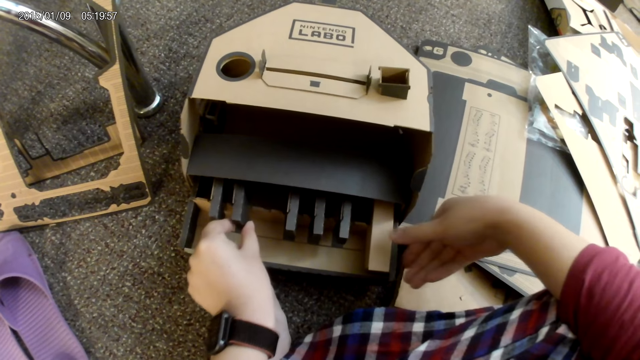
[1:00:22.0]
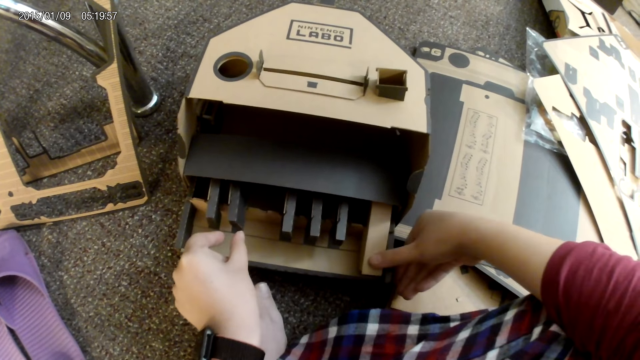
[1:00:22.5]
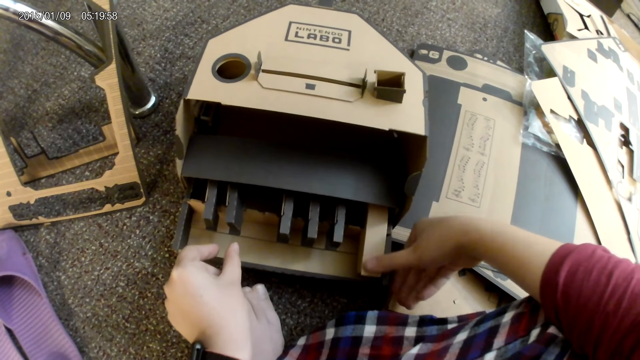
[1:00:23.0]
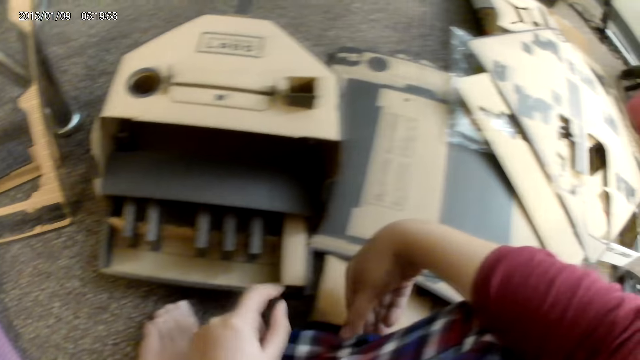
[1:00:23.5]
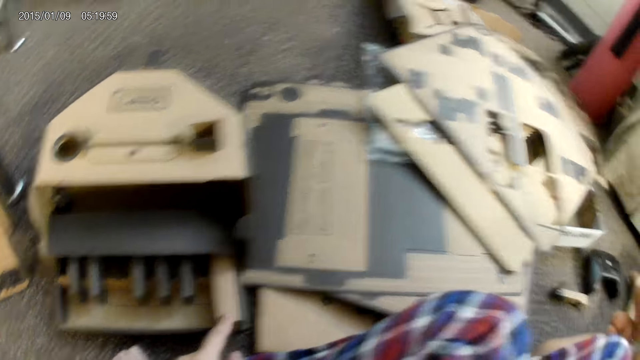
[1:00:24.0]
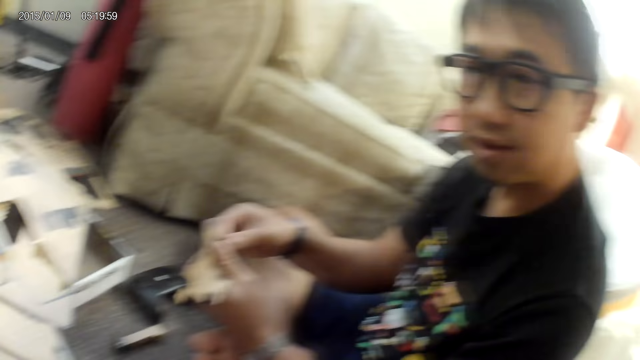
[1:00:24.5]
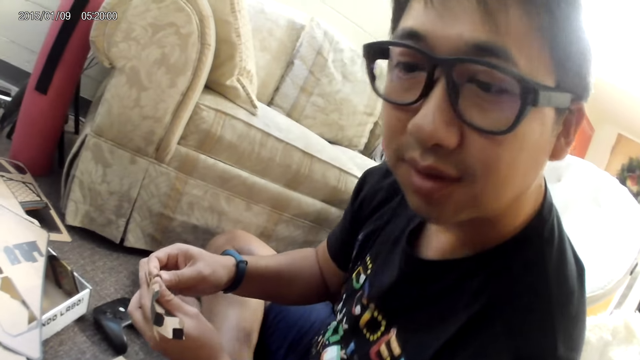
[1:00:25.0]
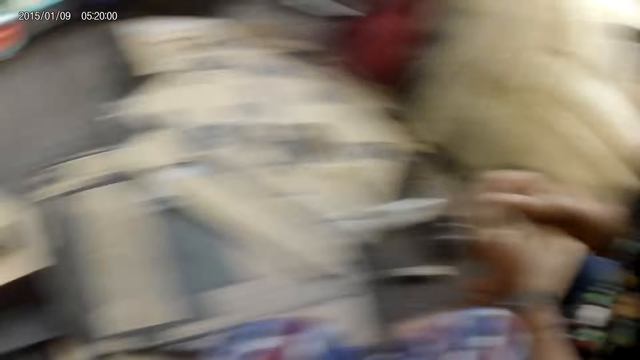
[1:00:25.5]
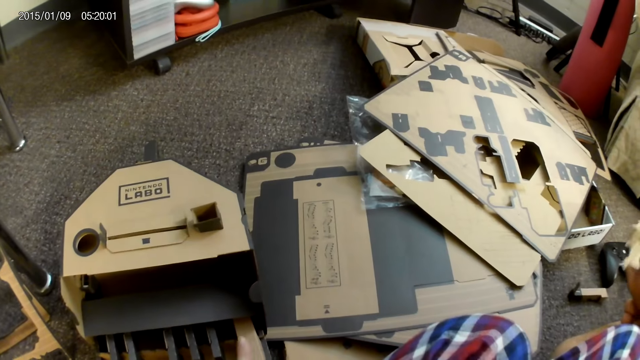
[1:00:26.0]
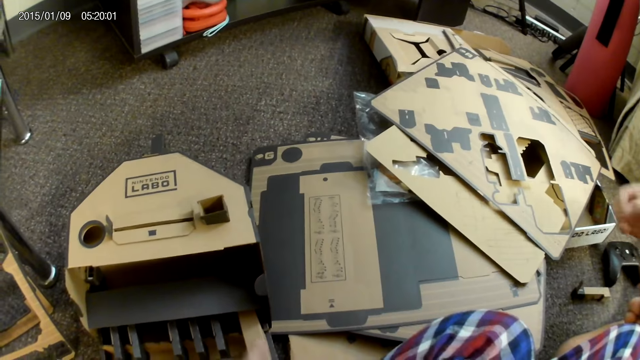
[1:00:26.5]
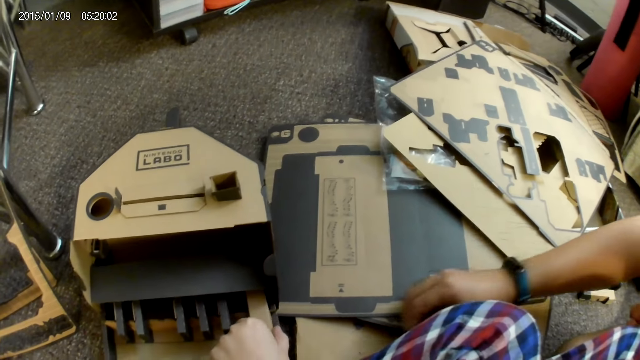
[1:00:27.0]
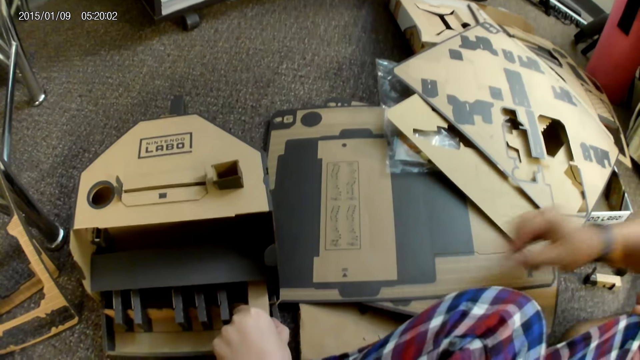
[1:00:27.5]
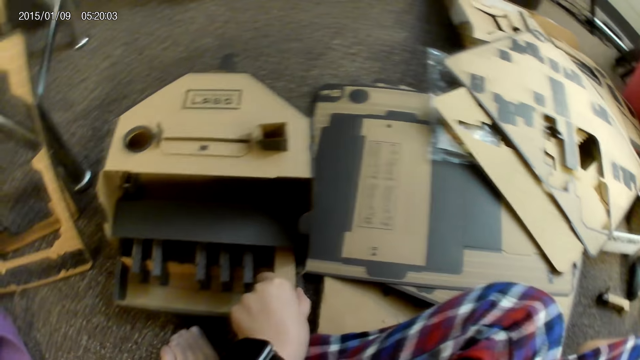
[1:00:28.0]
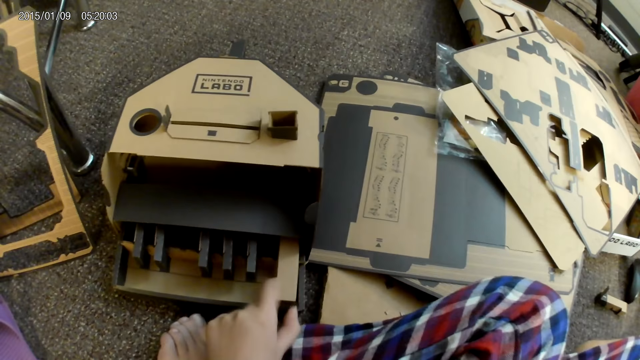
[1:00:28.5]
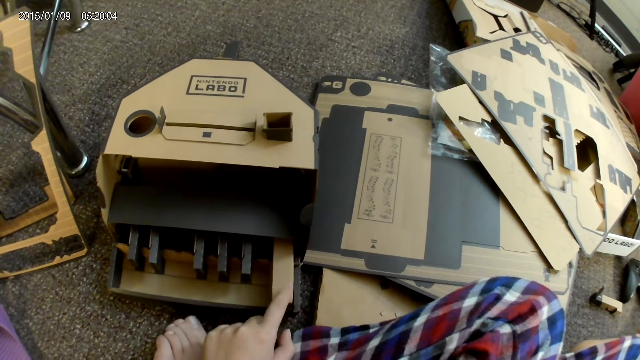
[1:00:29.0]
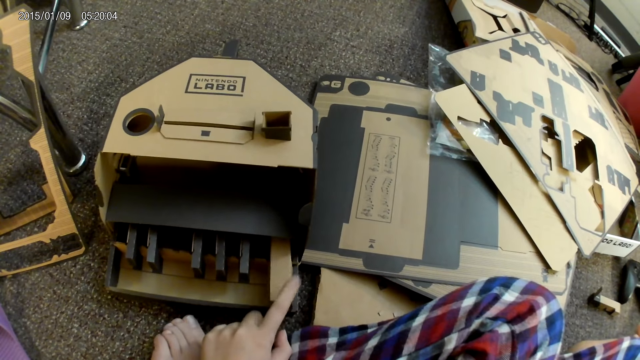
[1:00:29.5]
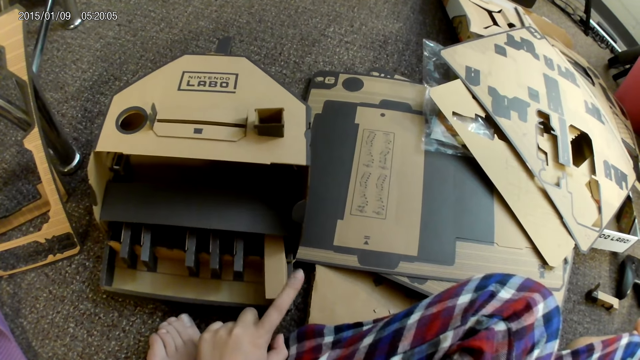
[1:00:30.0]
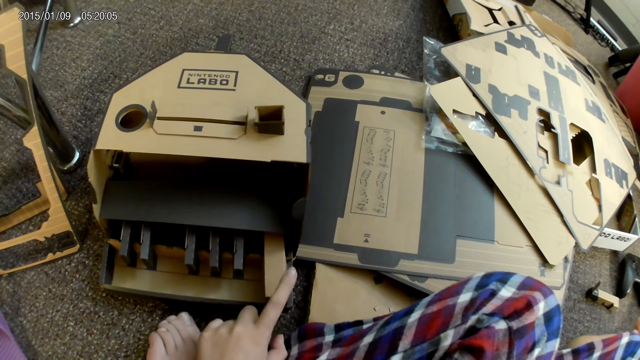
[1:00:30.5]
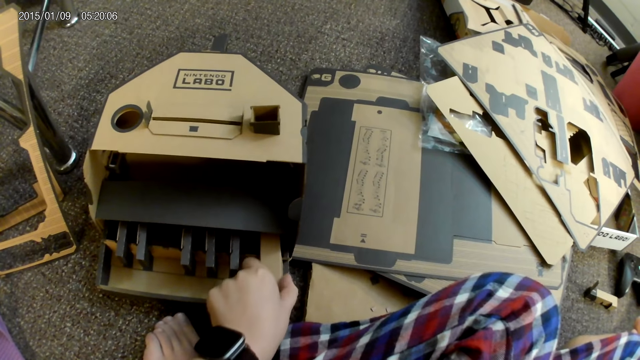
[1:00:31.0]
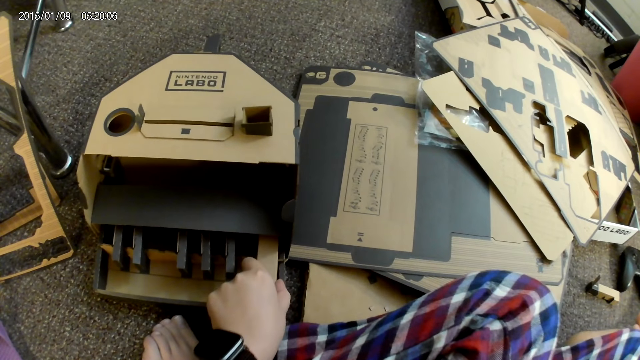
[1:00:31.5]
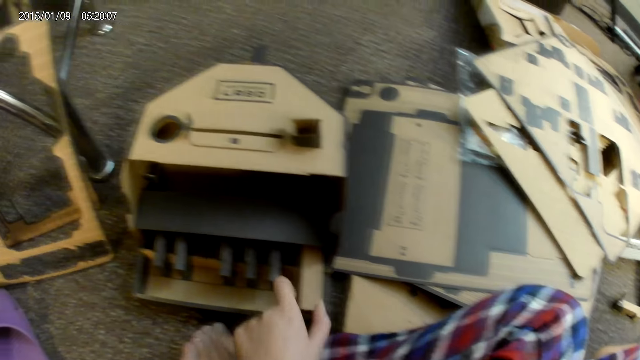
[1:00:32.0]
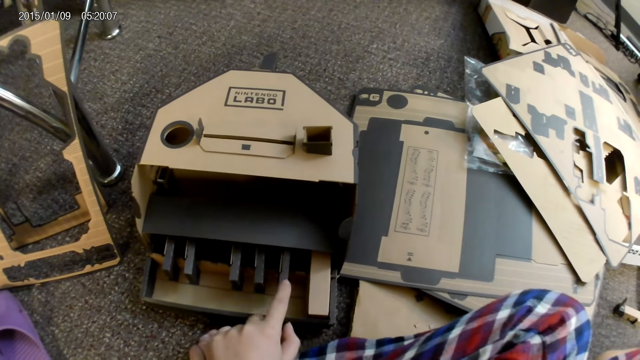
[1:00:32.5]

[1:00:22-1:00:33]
The camera wearer presses the cardboard with her right hand. She touches the cardboard with her left hand. She looks at the man and looks at the box. She touches the cardboard with her left hand again. The man drops a cardboard on the ground with his right hand. The camera wearer touches the cardboard with her left hand. She taps the cardboard with her left hand.

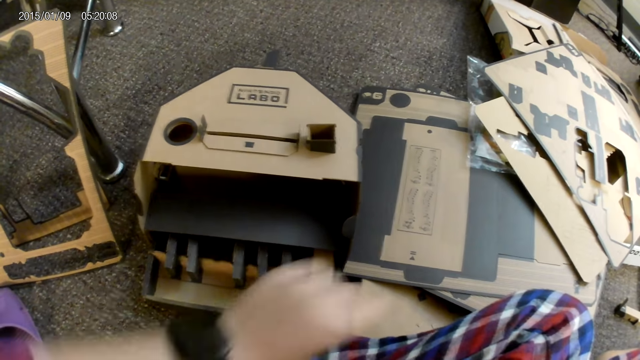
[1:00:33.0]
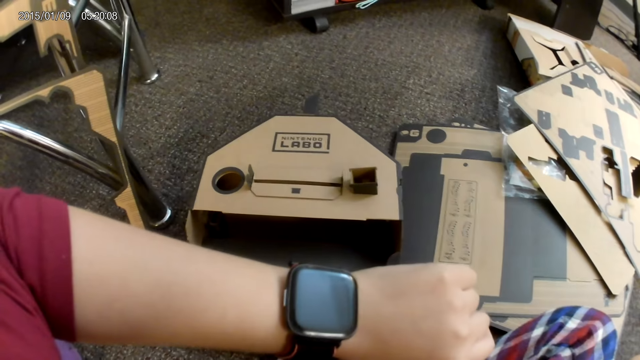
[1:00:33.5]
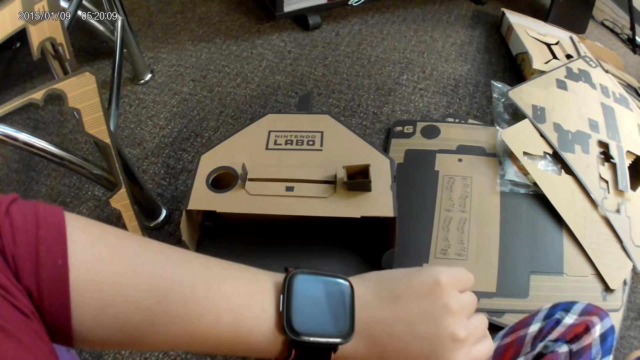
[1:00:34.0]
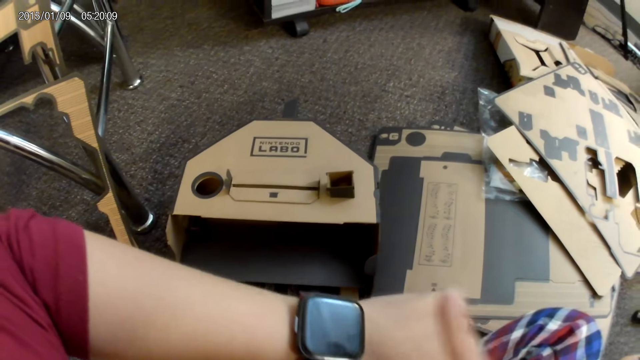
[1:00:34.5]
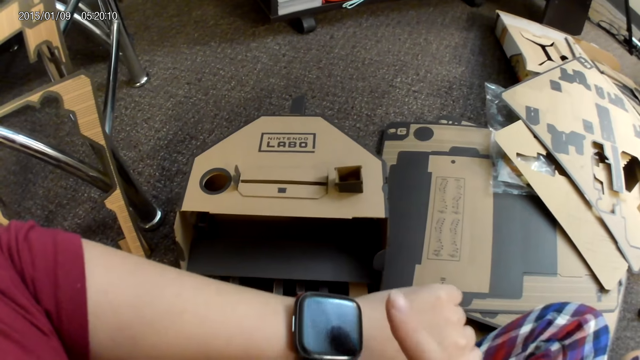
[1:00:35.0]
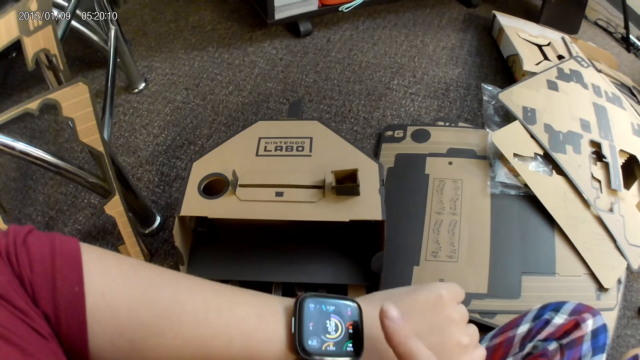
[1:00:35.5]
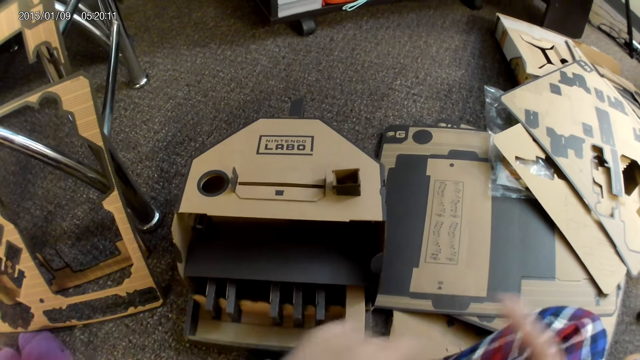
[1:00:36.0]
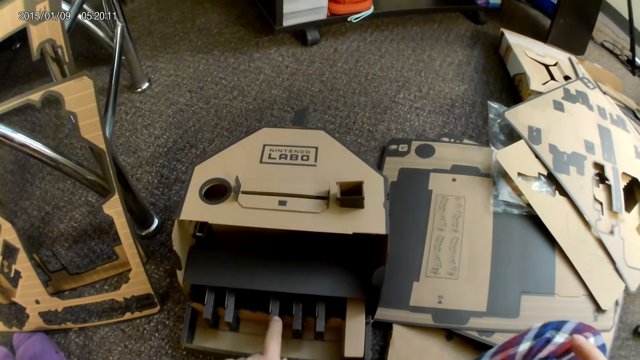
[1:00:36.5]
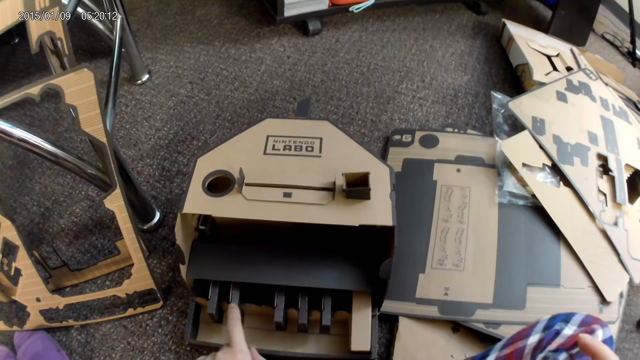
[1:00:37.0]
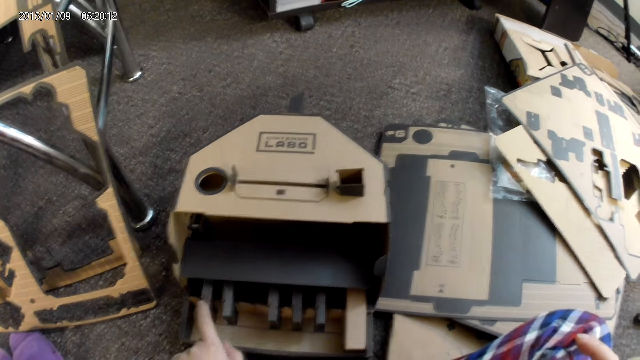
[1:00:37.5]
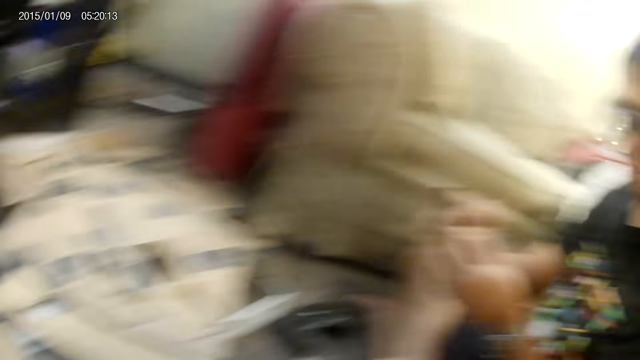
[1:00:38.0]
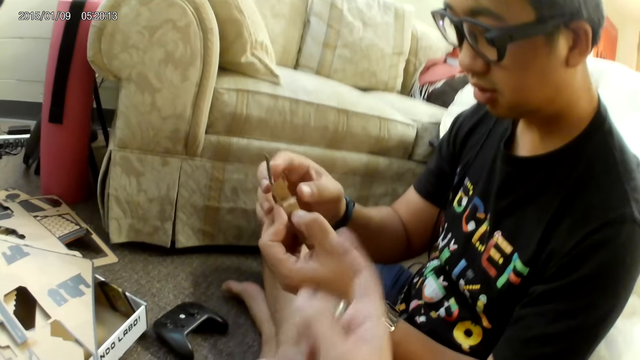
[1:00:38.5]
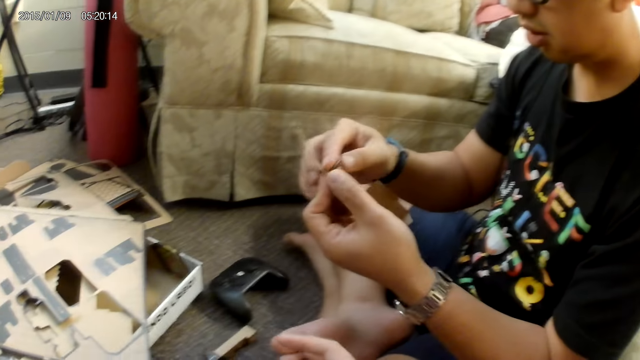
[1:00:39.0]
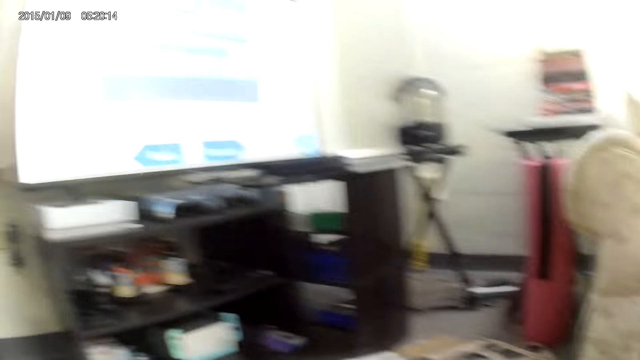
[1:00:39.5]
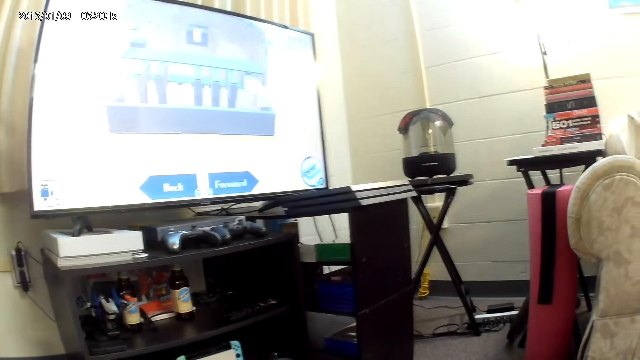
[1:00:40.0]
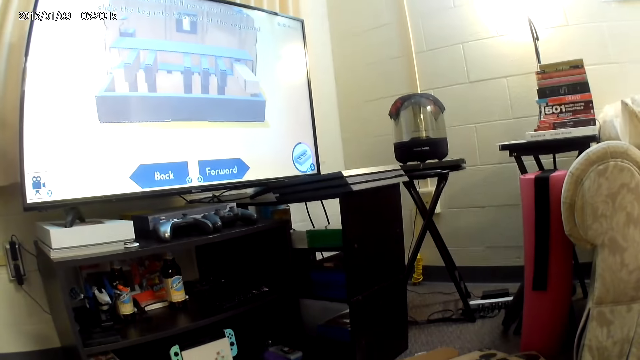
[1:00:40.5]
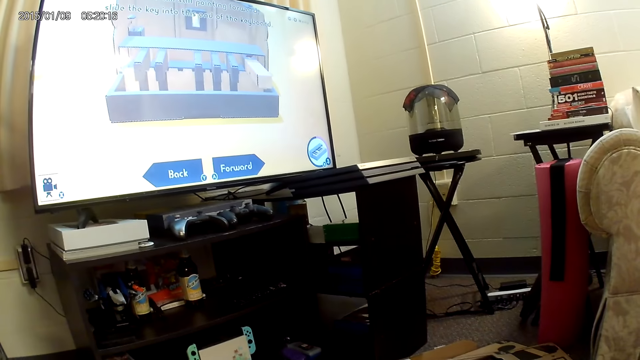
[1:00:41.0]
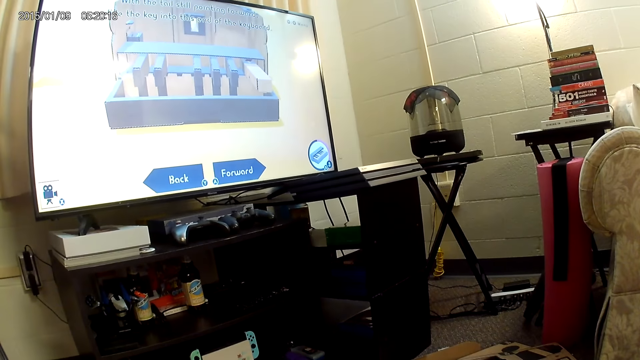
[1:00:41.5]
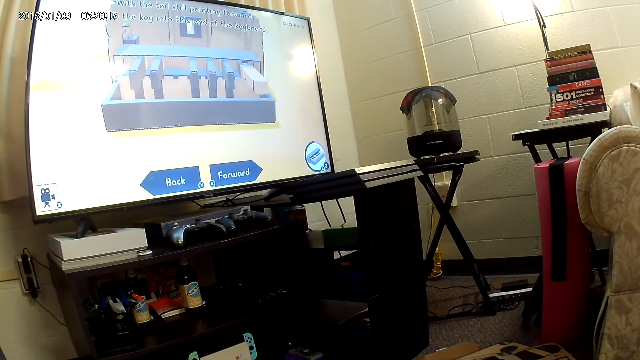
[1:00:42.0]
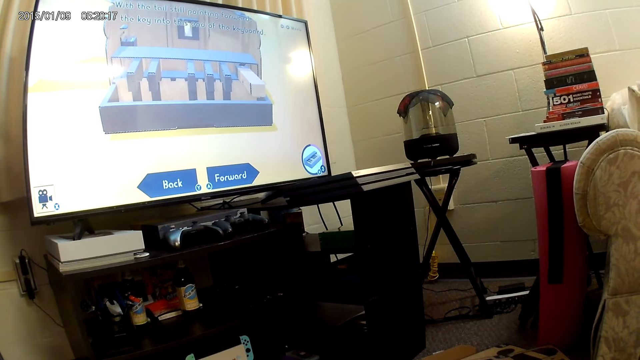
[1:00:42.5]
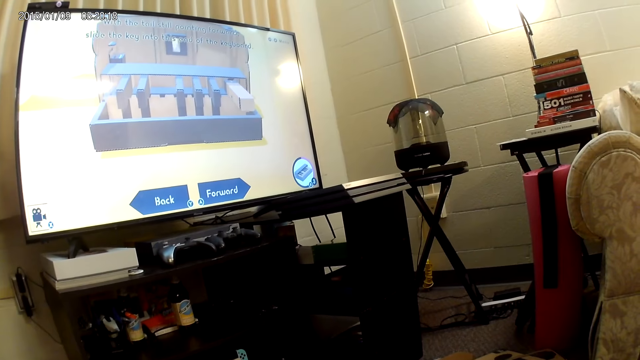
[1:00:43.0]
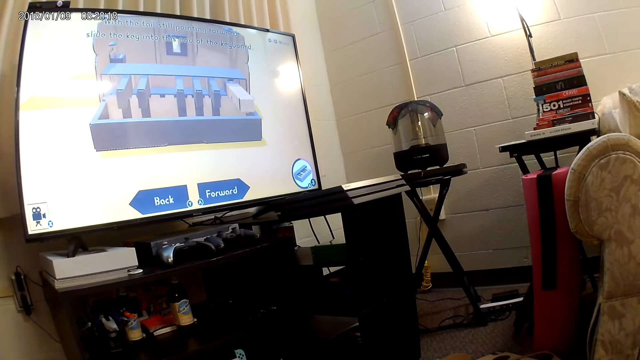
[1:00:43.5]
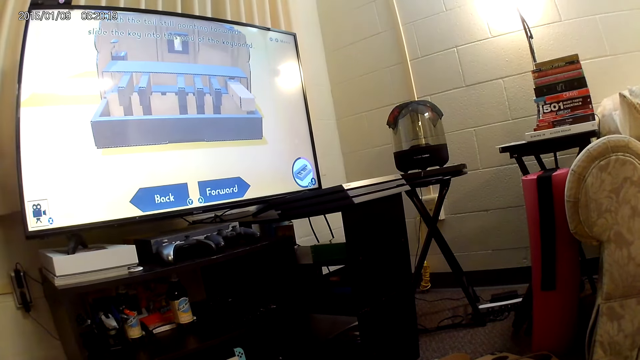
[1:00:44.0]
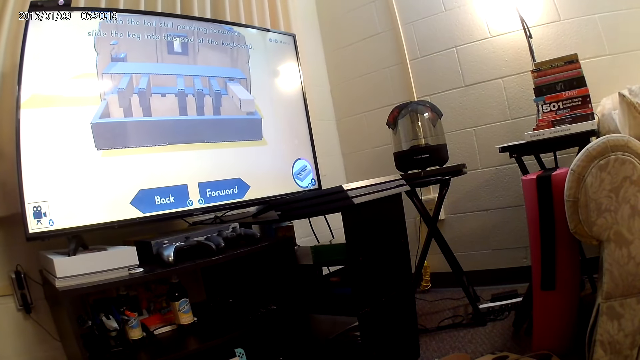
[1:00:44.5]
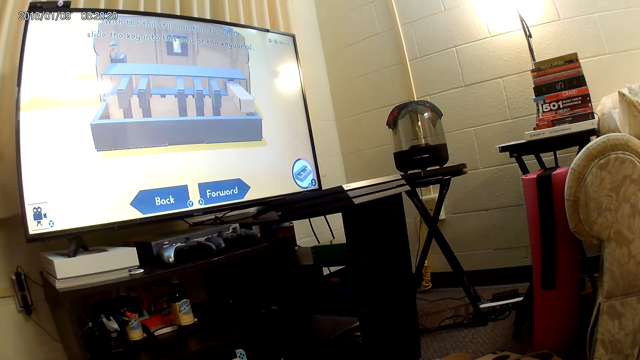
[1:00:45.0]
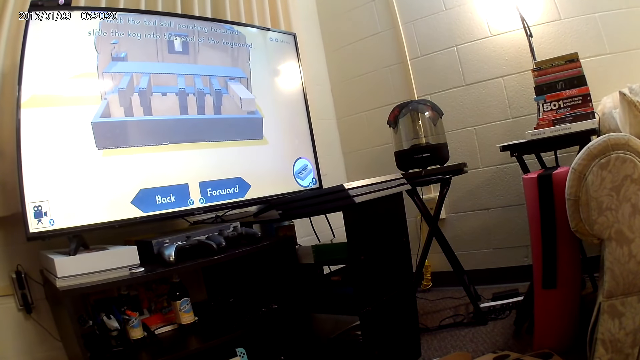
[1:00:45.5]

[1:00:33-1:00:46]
The camera wearer looks at the watch. She taps the wrist watch on her left hand with her right hand. She touches the cartons and looks at the man. The man adjusts the cardboard with both hands. The camera wearer looks at the screen.
